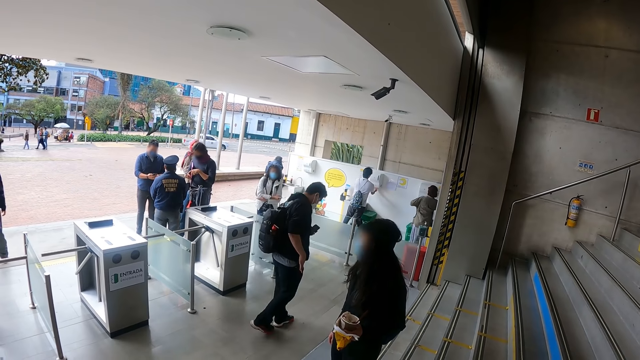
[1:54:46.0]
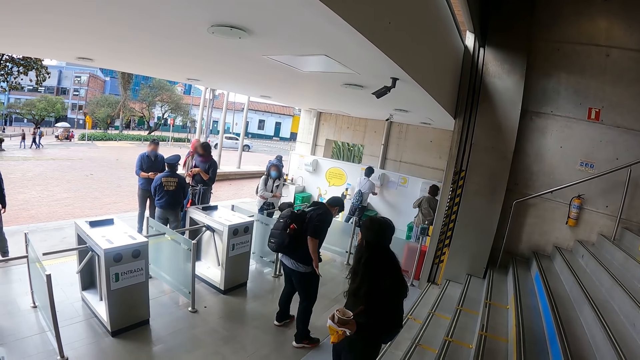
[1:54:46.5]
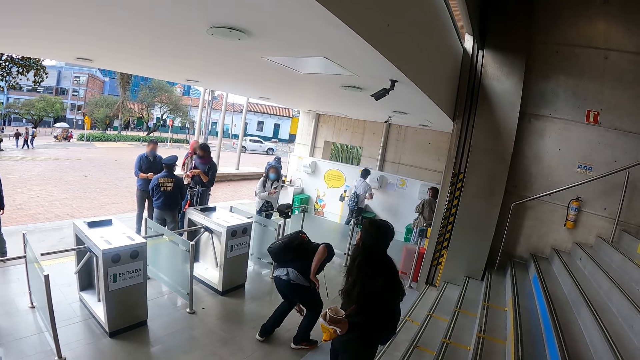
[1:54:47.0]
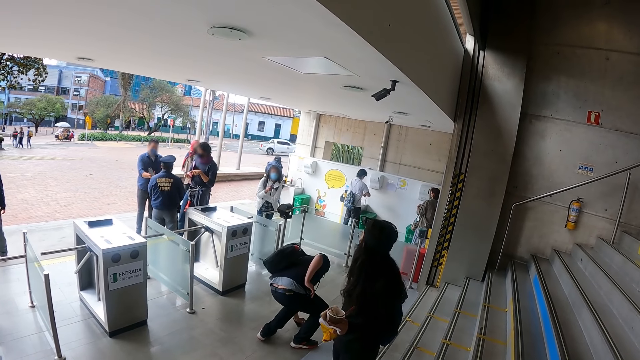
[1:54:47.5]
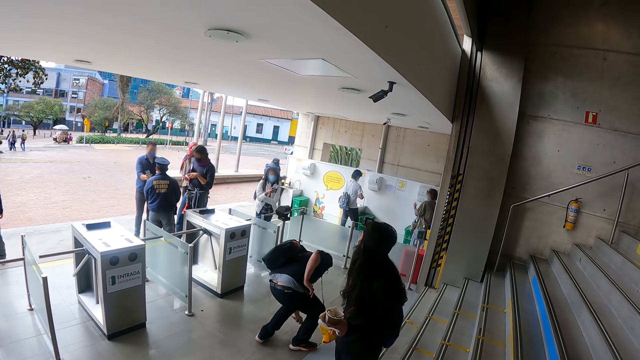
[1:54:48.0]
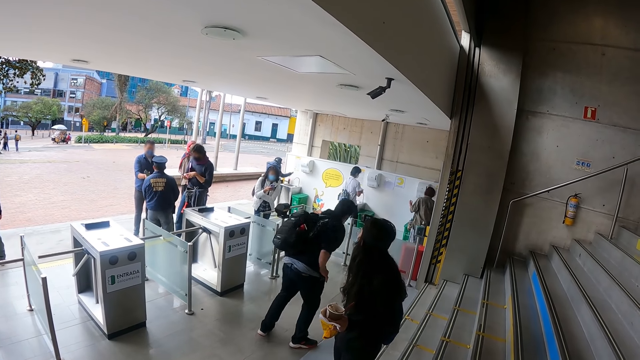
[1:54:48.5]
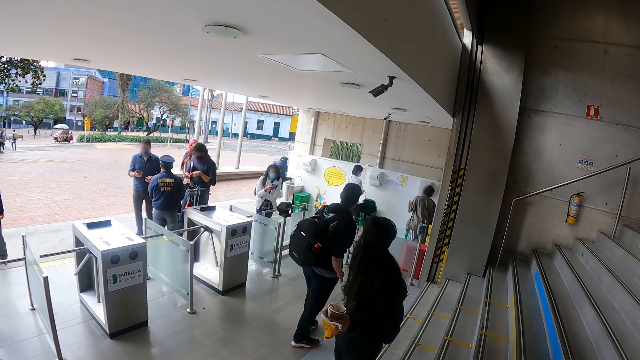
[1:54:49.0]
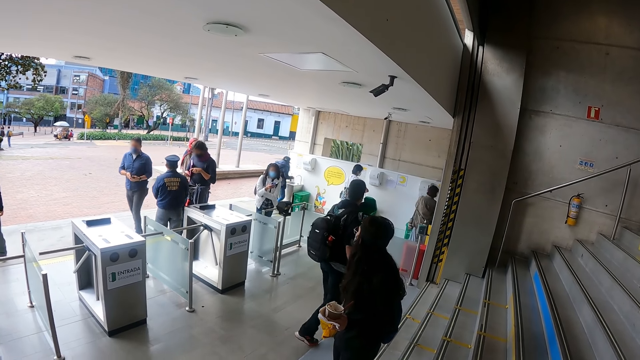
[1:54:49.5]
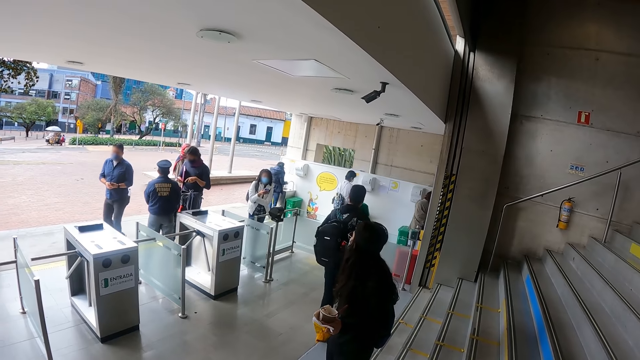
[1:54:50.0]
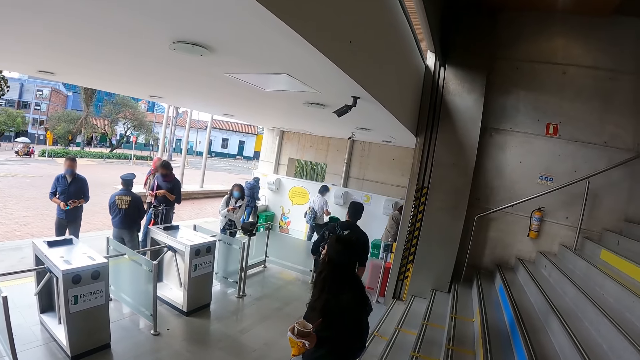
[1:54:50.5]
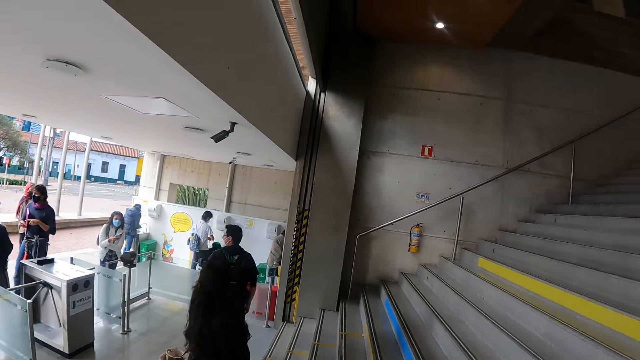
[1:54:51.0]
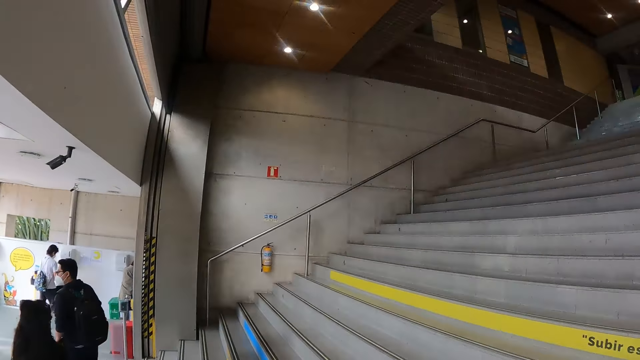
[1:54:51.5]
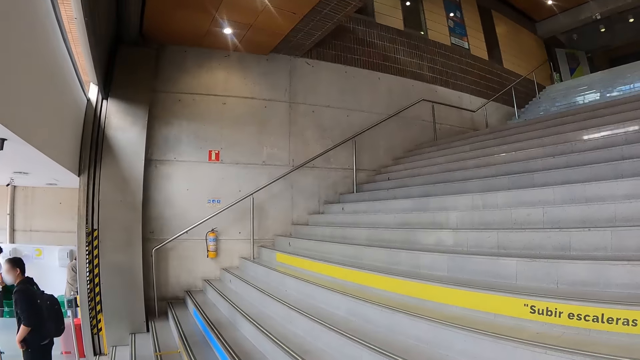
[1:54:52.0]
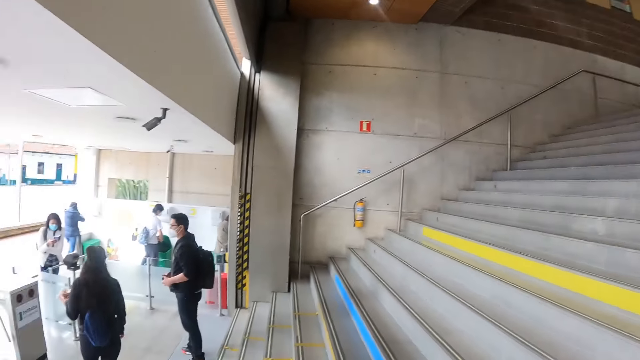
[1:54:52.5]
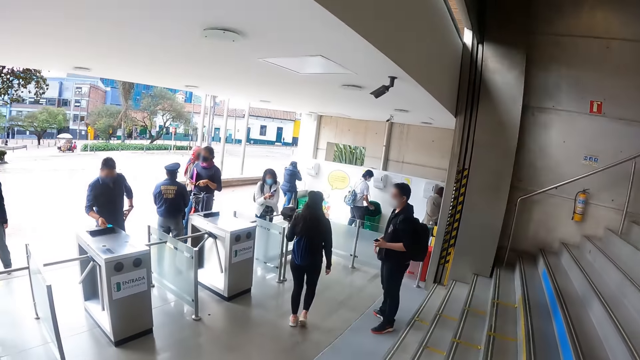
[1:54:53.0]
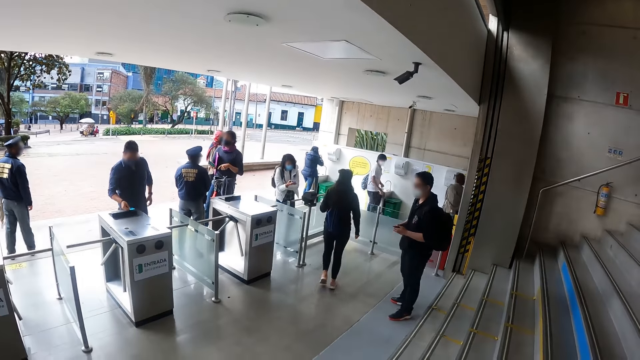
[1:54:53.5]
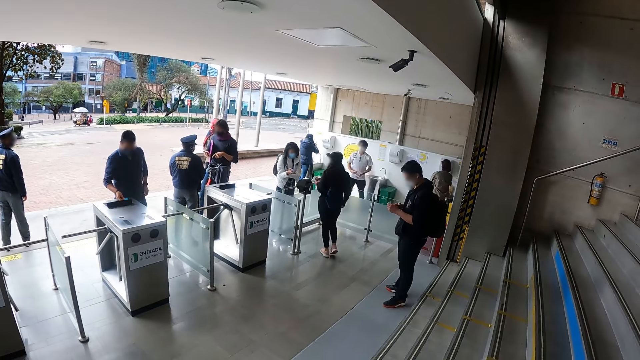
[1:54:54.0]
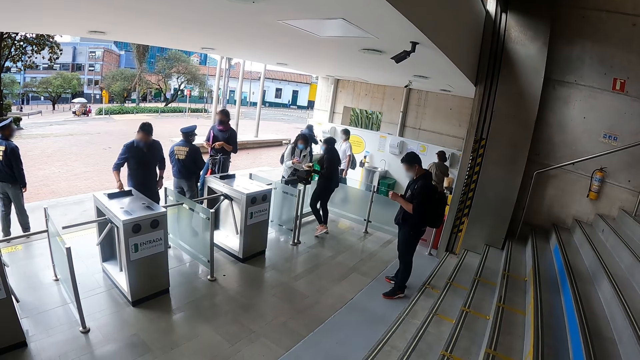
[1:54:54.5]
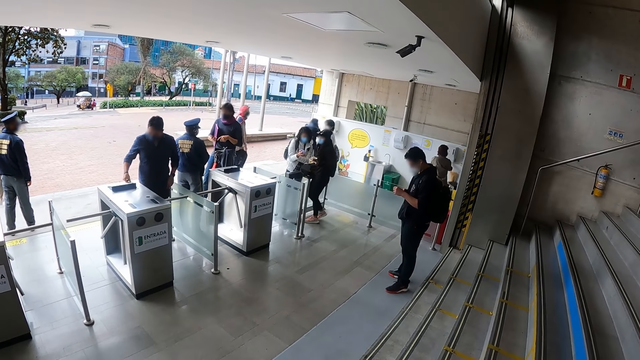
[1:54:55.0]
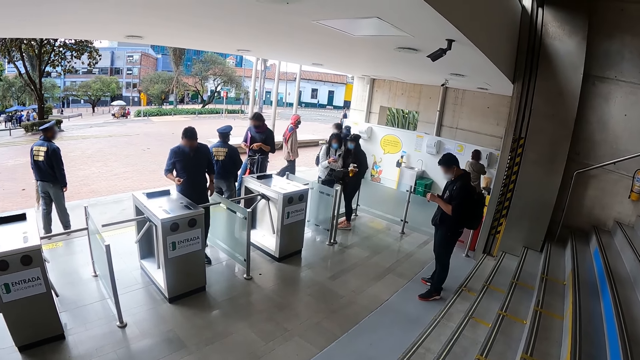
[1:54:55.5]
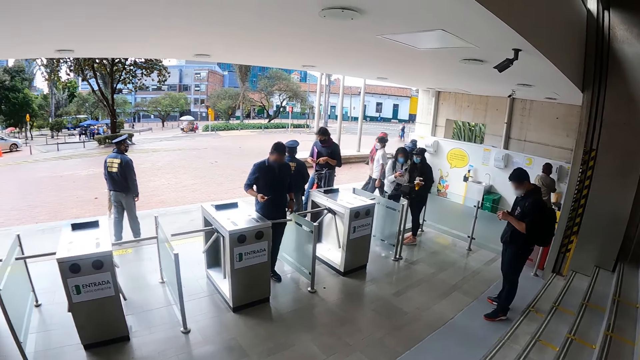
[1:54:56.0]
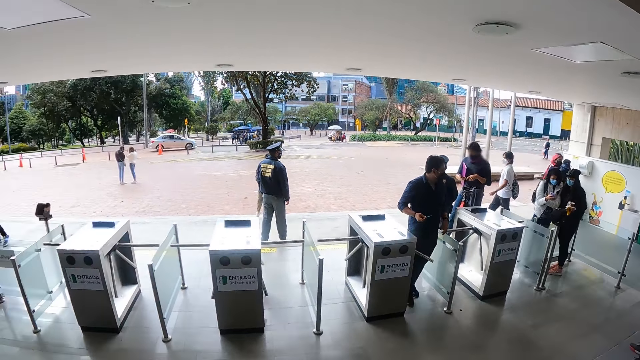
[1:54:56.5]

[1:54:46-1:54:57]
The camera wearer looks at the stairs. They look at the woman.

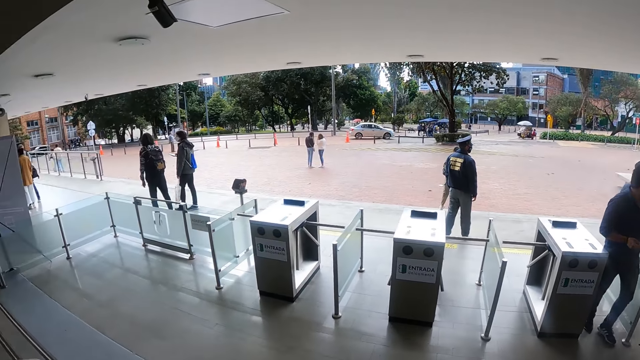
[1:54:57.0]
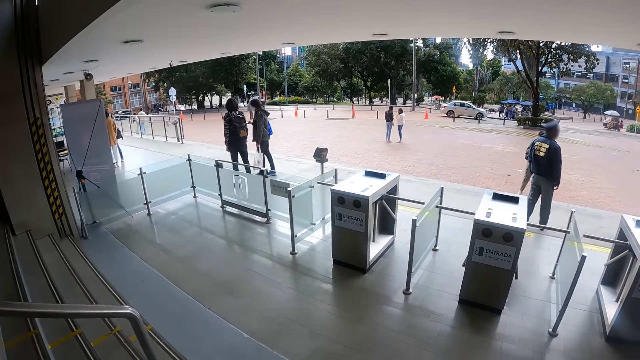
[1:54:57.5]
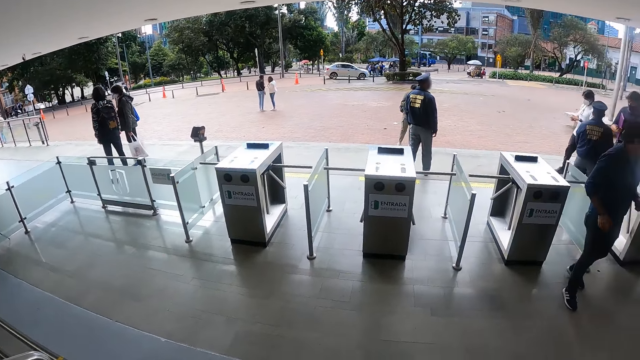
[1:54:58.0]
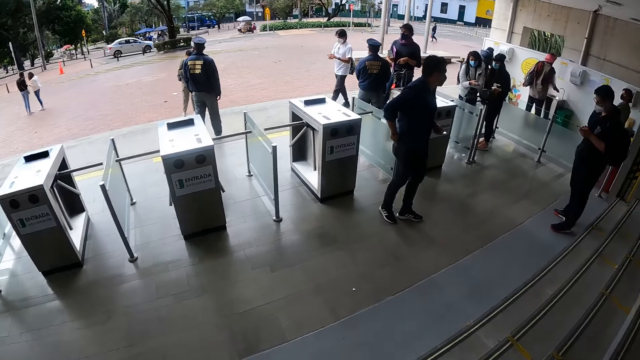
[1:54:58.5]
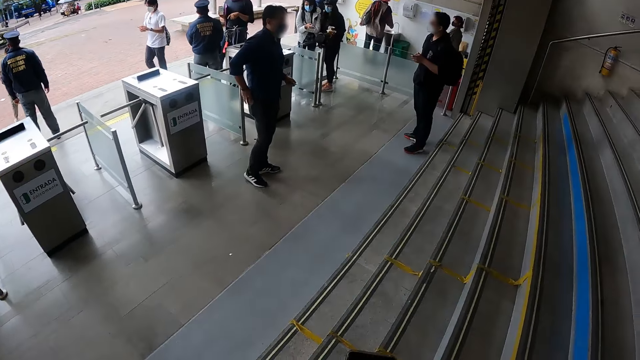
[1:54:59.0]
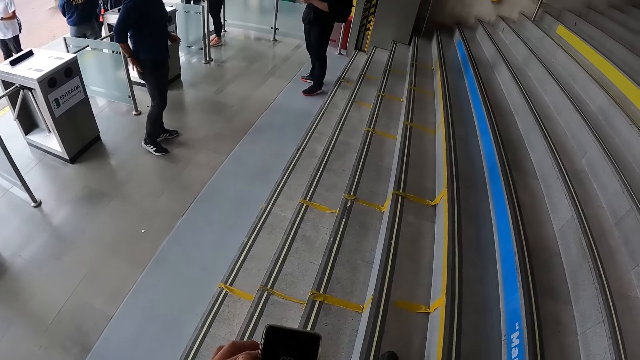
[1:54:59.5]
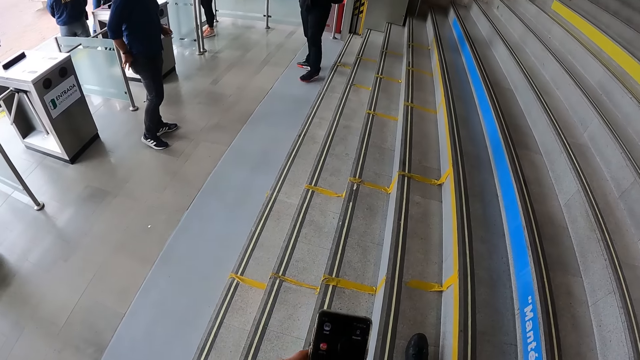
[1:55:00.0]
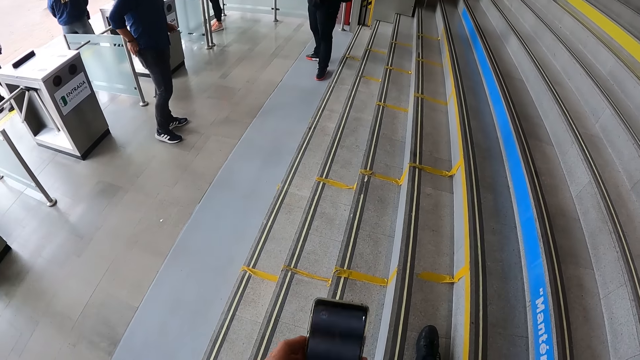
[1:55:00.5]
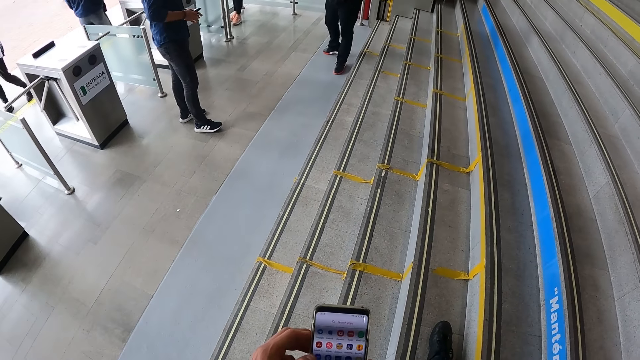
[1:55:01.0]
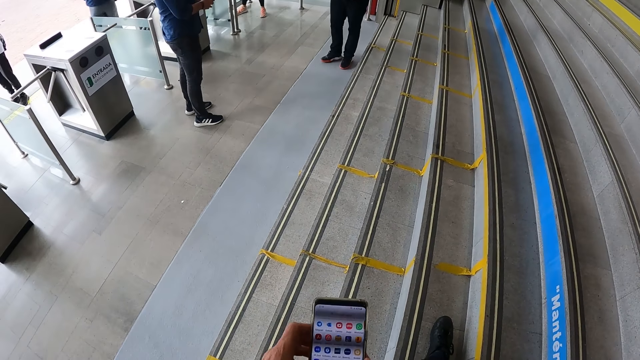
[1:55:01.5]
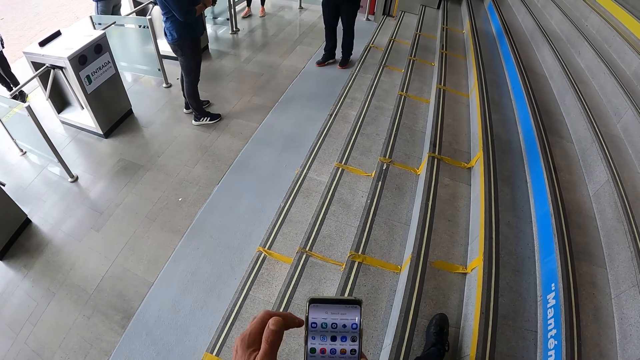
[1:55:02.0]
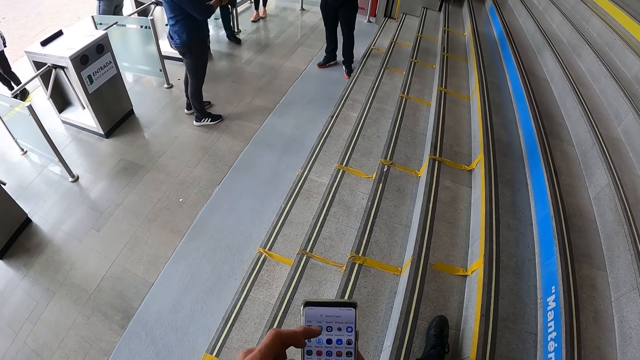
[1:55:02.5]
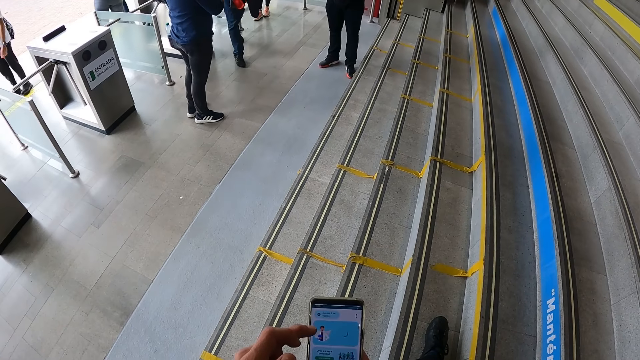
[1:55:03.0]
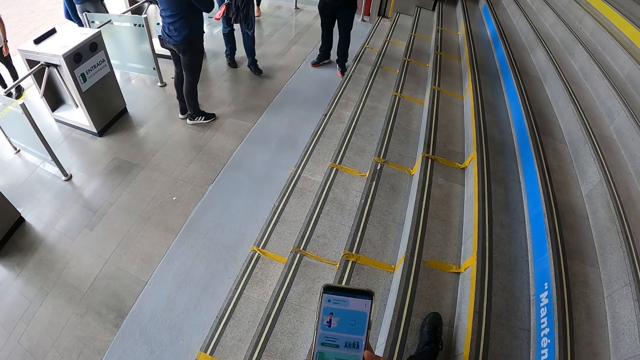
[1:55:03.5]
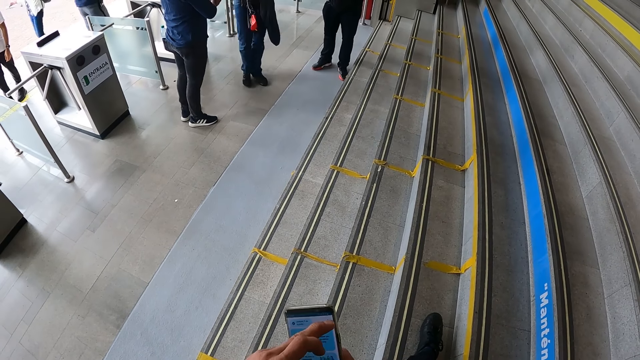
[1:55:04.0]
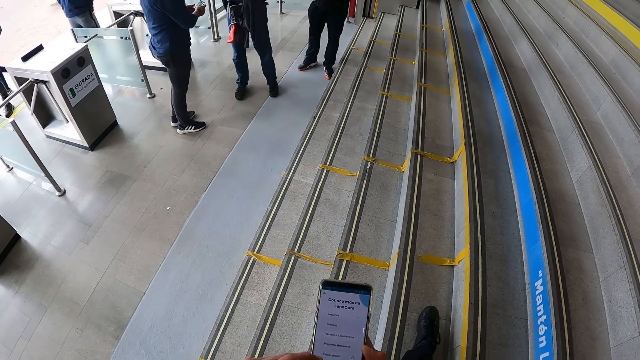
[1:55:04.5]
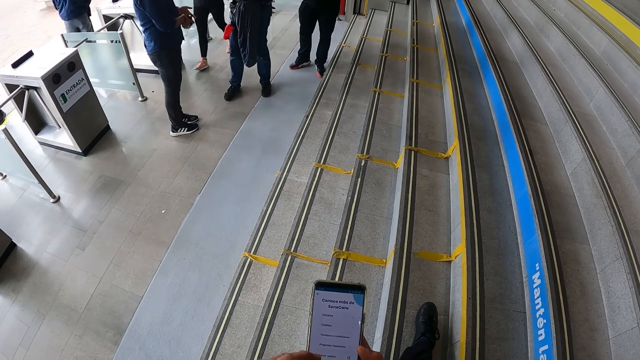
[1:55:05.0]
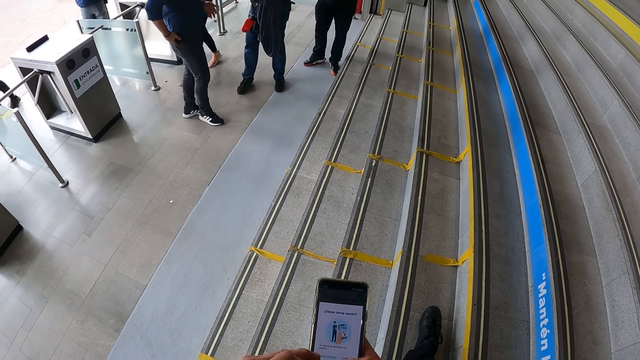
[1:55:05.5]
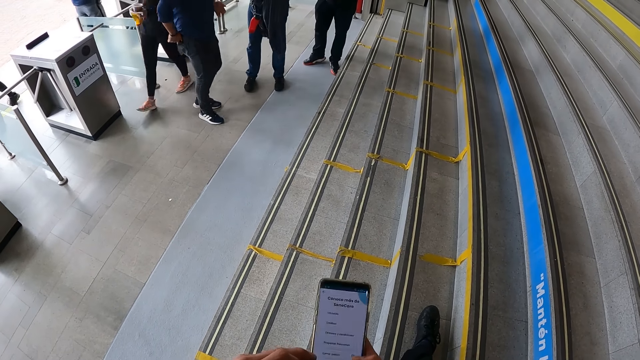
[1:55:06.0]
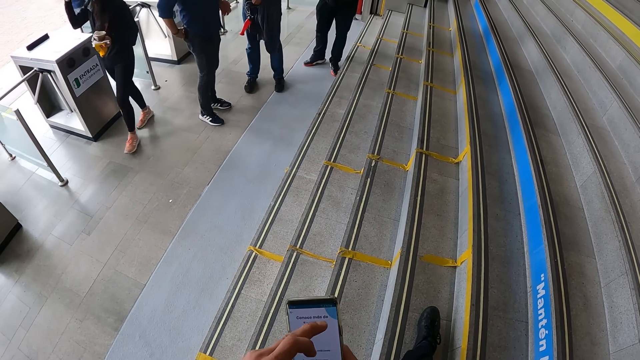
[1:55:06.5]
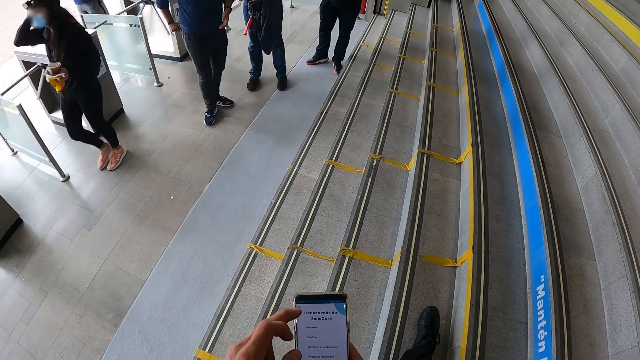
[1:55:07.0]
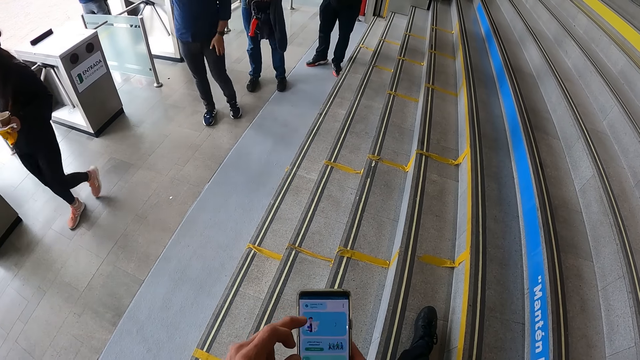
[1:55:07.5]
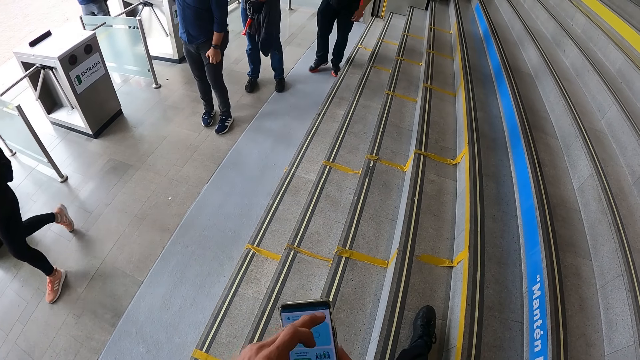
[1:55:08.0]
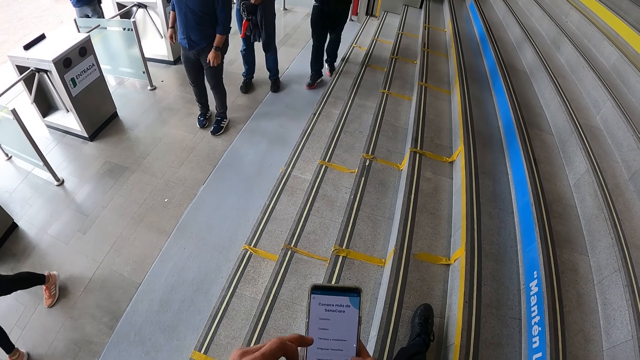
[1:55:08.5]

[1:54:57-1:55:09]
The camera wearer looks at the entrance pass. They operate a phone.
